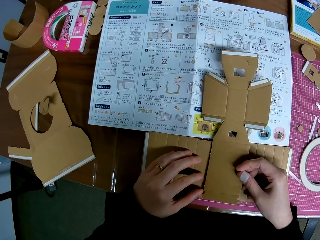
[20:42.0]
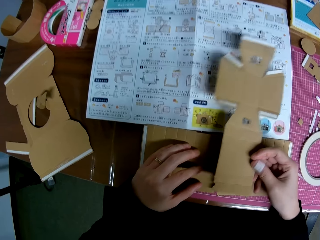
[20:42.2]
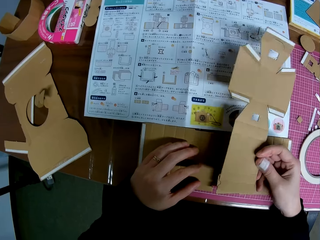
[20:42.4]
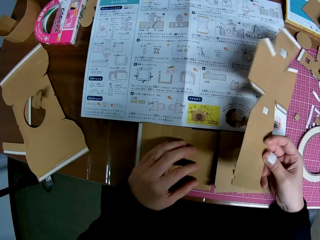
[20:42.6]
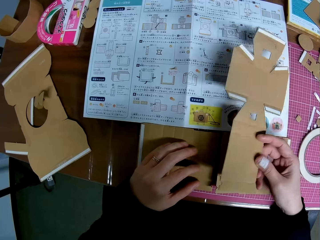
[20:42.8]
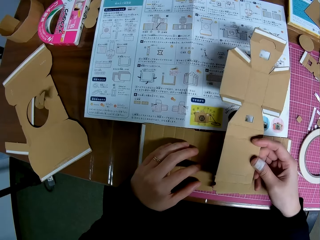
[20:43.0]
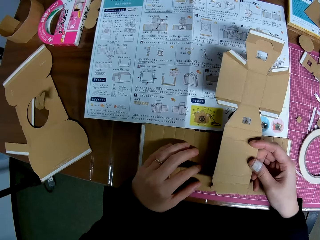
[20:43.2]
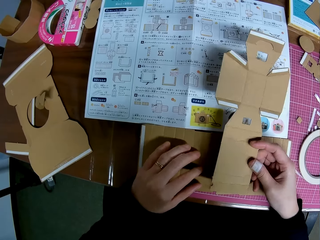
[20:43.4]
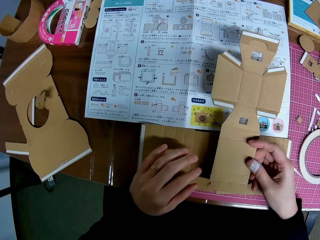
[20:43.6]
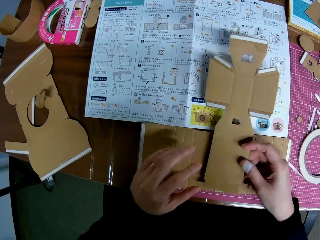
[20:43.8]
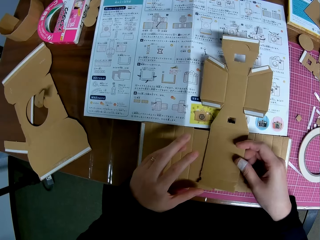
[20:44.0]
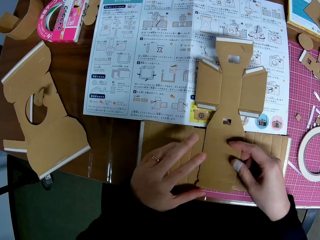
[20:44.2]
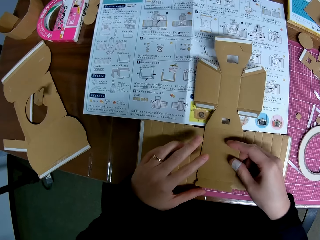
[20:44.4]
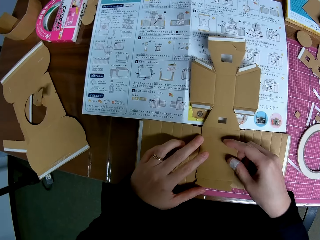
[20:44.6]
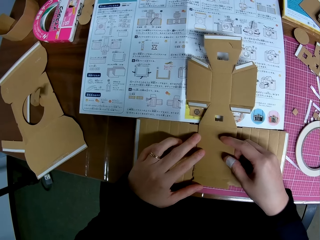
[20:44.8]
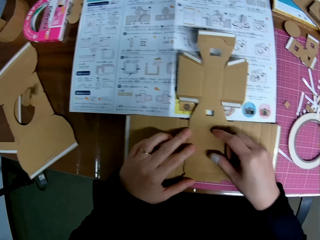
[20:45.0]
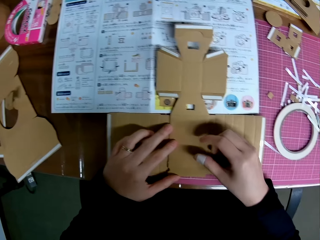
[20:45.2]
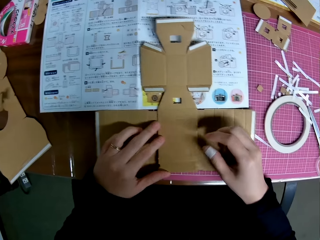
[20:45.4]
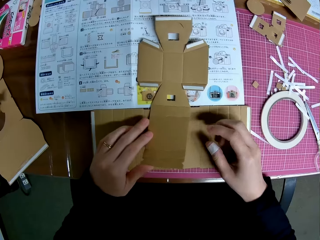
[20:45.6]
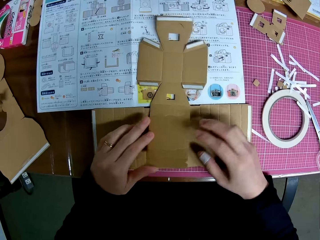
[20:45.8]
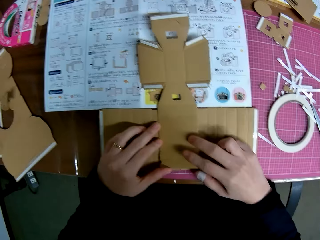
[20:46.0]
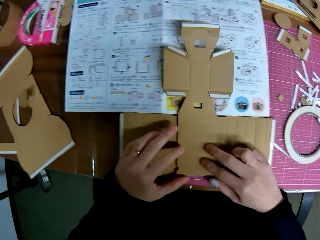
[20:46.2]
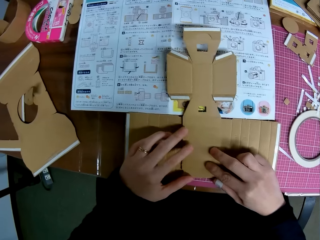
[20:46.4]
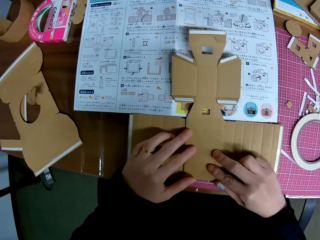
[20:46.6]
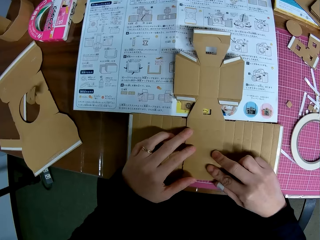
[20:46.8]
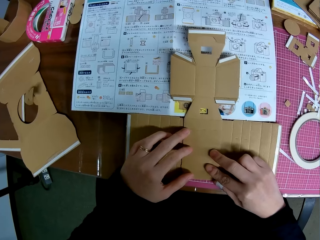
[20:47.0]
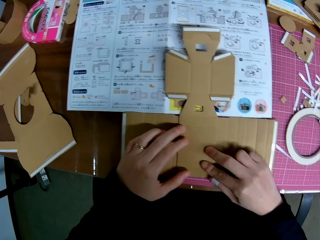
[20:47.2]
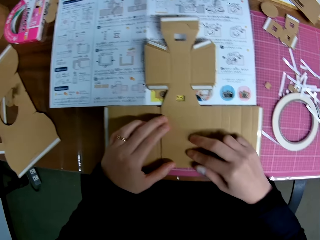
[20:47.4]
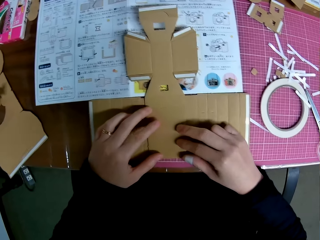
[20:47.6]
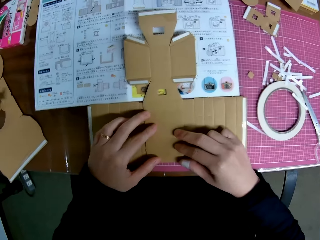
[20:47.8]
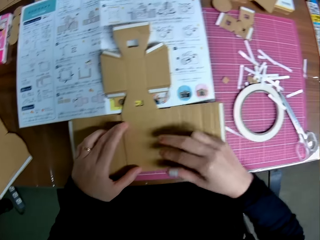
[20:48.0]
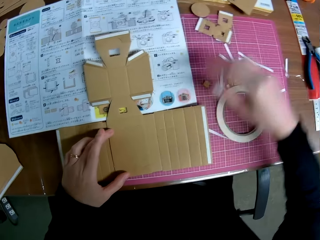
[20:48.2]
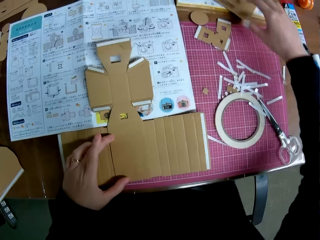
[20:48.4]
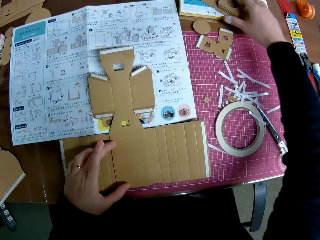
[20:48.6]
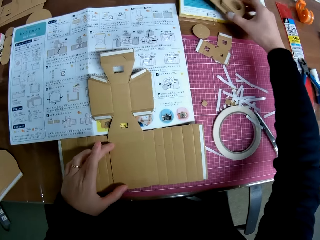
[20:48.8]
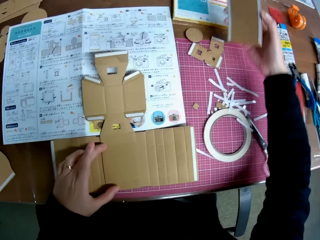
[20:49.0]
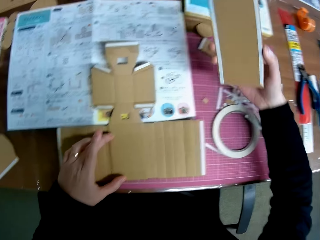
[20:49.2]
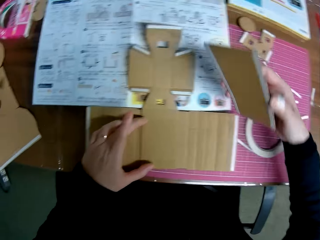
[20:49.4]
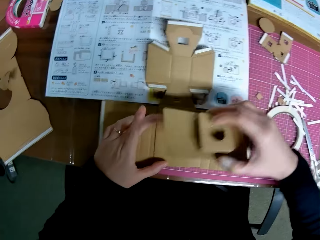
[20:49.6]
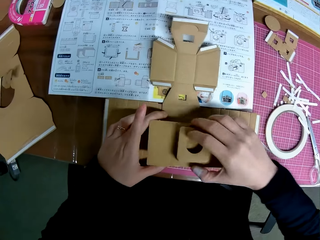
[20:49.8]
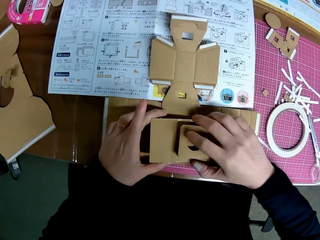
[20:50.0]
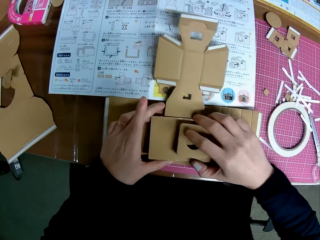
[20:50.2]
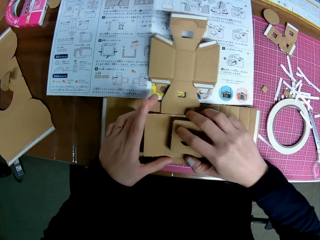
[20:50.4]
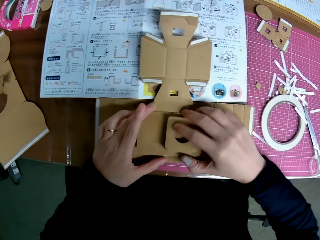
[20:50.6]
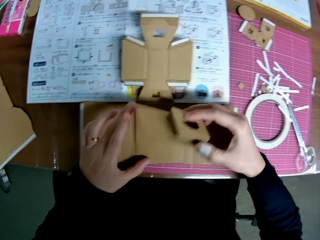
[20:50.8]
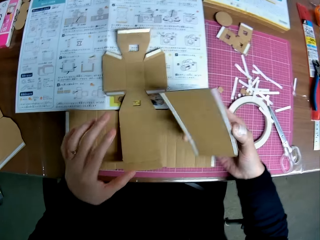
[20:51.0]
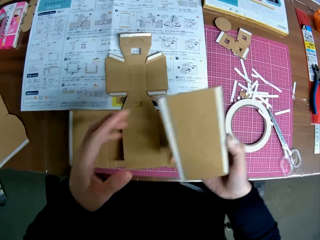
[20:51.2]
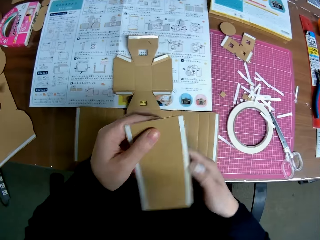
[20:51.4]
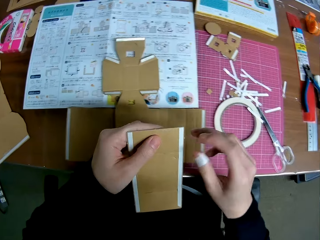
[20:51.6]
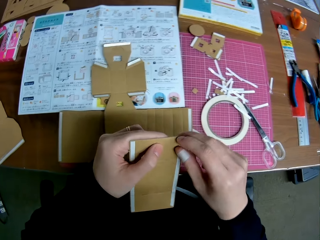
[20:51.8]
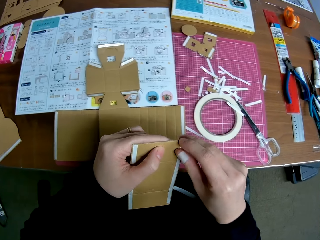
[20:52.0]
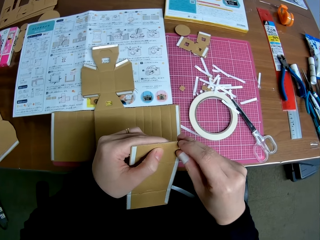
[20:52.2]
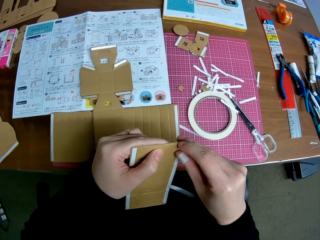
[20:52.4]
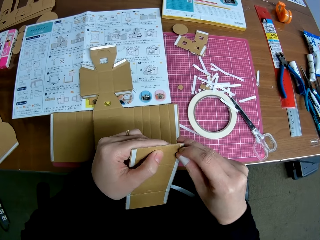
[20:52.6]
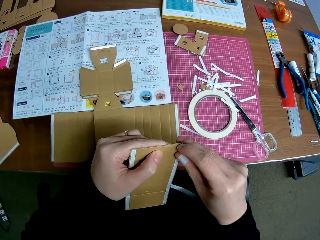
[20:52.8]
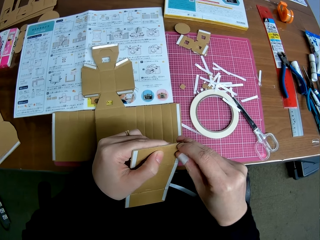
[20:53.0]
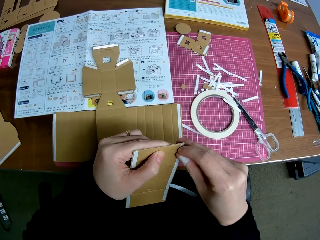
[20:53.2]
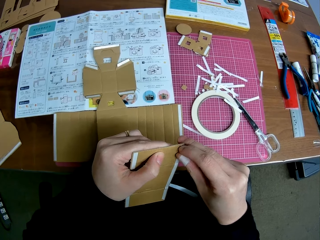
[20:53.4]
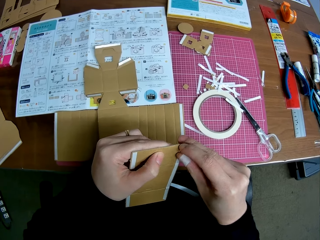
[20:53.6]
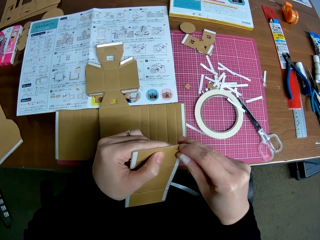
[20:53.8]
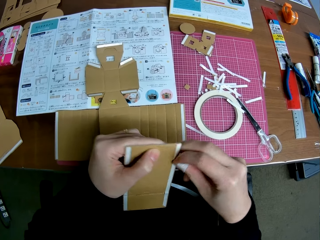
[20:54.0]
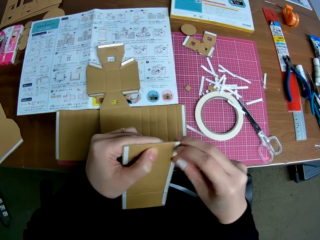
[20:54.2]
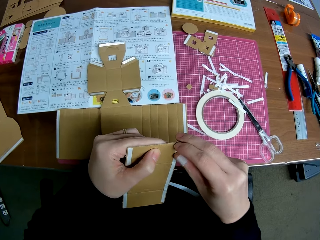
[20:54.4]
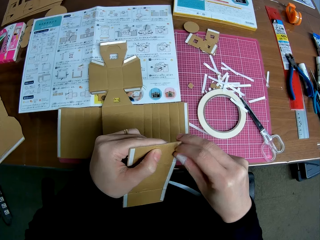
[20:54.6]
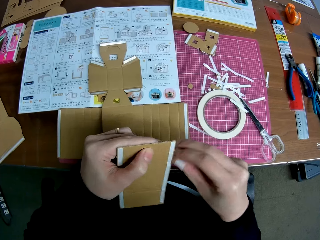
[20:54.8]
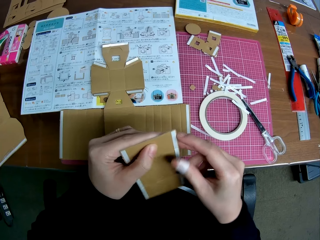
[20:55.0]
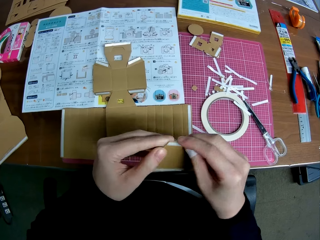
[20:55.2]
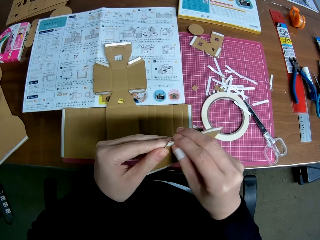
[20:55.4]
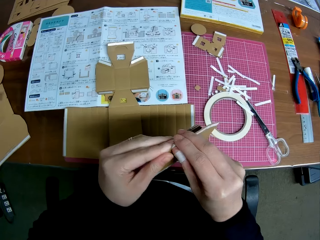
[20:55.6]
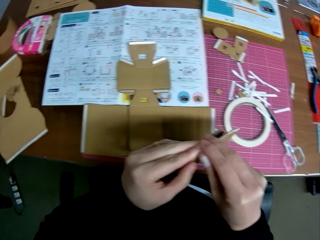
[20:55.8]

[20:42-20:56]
The camera wearer holds the body model on the pieces on the cutting mat with both hands. She picks the lens model or paperboard on the textbook on the cutting mat with her right hand. She puts the lens model in her right hand on the body model and pieces. She raises the lens model with her right hand. She assembles the paperboard. She passes the lens model from her right hand to her left hand. She peels off sticker tape on the lens model with her right hand.

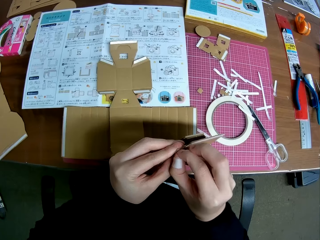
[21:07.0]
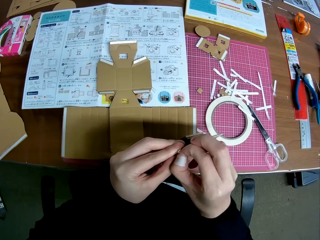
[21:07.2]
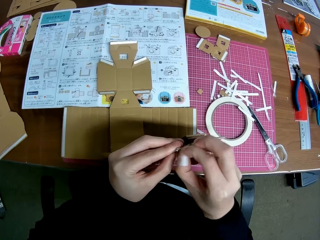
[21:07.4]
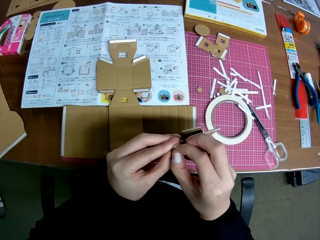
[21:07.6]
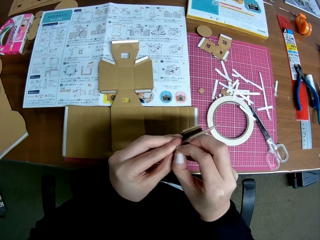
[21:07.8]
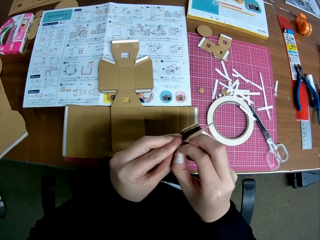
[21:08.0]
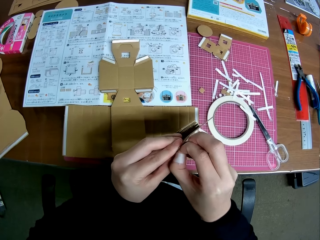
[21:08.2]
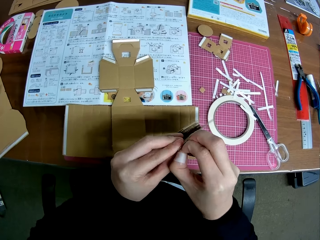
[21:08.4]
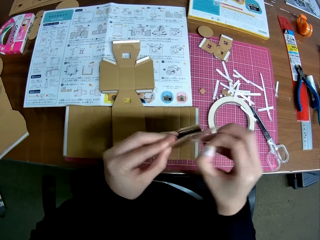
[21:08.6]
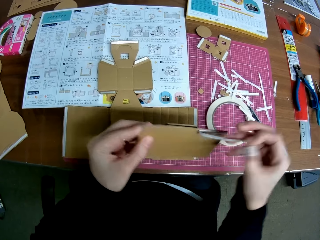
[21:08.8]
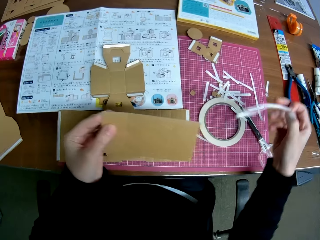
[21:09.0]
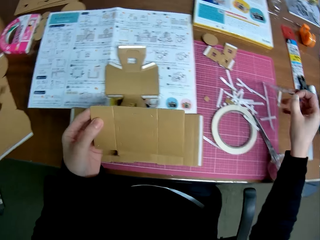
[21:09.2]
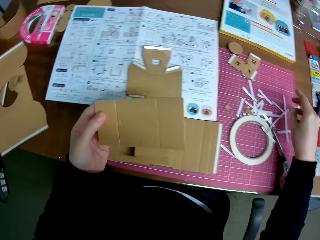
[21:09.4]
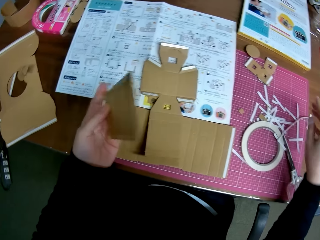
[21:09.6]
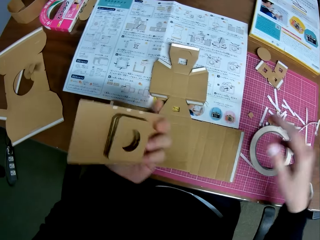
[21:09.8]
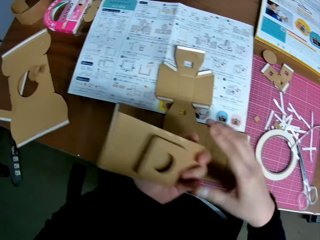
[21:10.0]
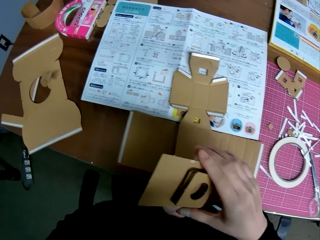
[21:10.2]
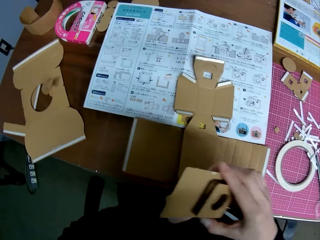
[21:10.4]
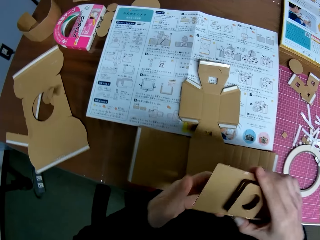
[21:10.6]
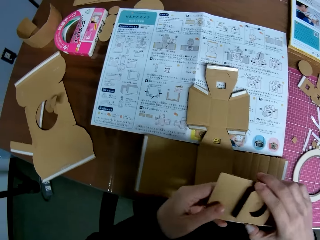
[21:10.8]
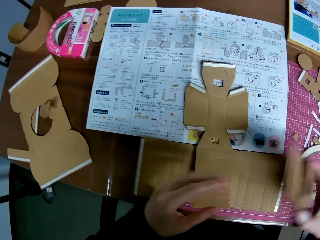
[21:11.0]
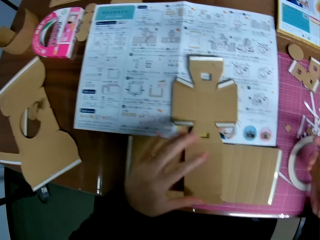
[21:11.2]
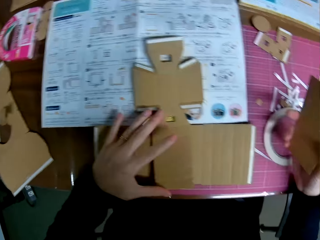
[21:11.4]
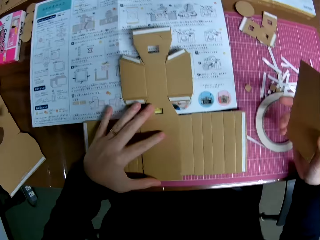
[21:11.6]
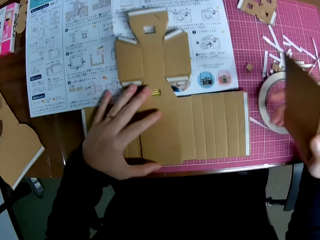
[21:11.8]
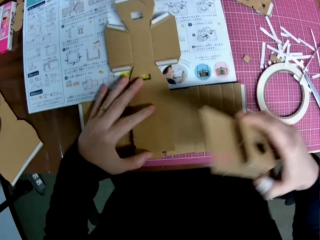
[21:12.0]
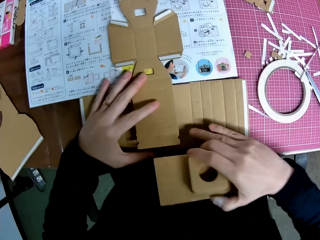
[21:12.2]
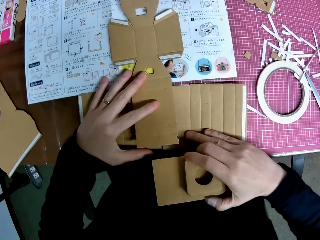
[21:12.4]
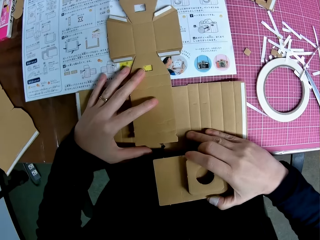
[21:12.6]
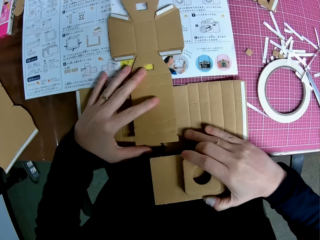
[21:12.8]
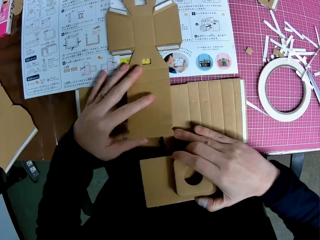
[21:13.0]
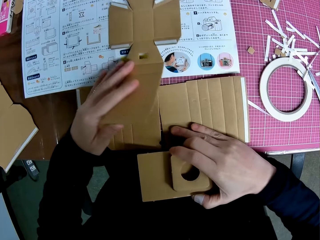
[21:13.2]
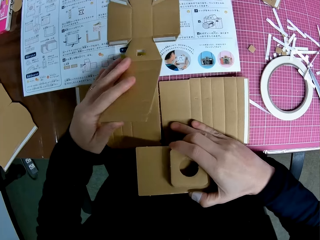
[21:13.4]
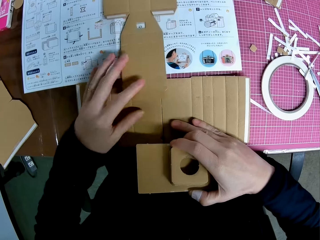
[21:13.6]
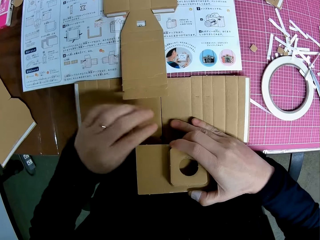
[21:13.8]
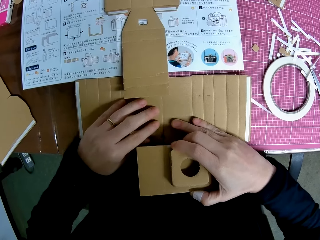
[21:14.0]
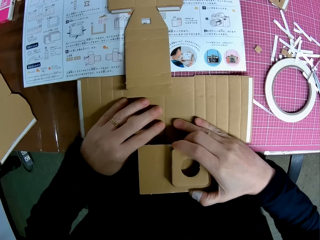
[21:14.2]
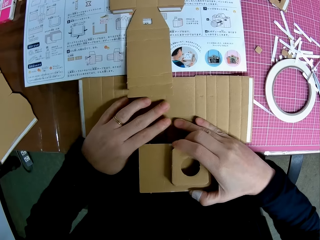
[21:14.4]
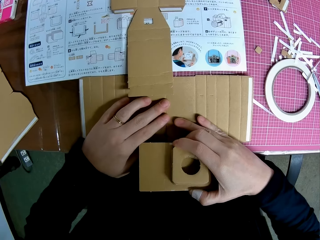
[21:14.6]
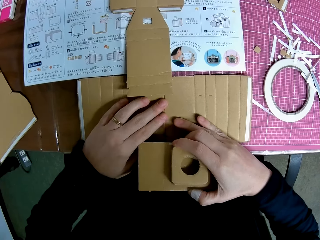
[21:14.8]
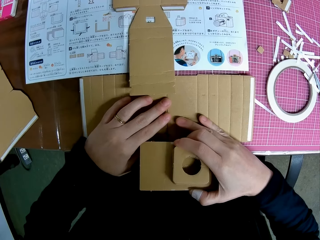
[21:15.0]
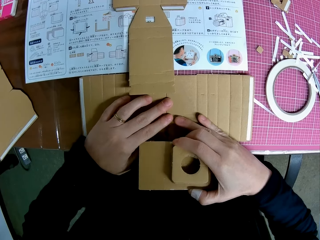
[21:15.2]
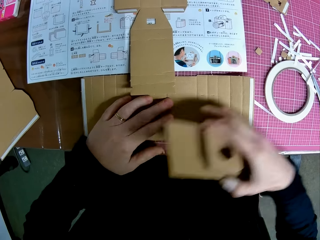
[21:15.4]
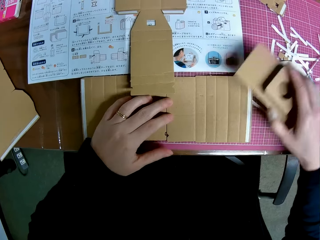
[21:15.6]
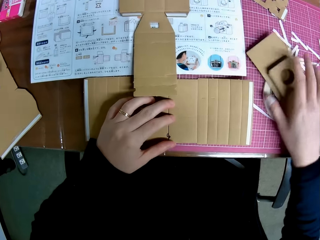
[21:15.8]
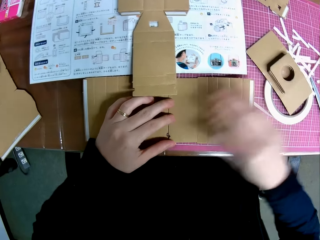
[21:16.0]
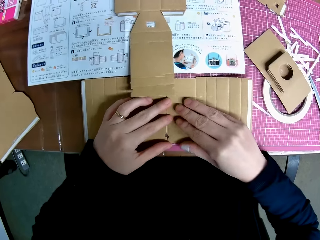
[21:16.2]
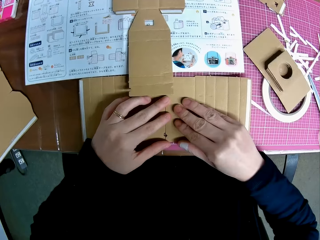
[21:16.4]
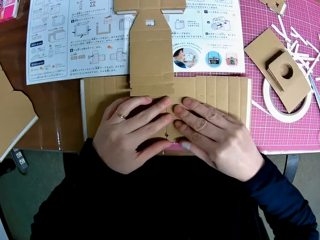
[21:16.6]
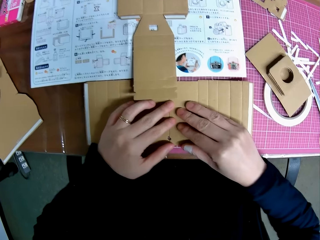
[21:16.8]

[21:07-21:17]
The camera wearer puts the sticker tape on the cutting mat. She collects the lens model from her left hand with her right hand. She adjusts the pieces on the cutting mat. She assembles the paperboard. She puts the lens model in her right hand on the cutting mat.
